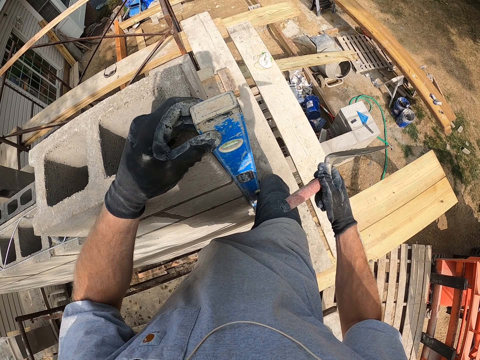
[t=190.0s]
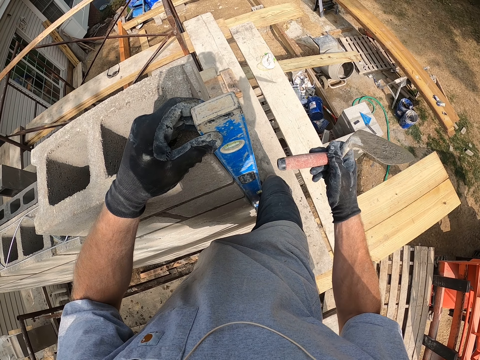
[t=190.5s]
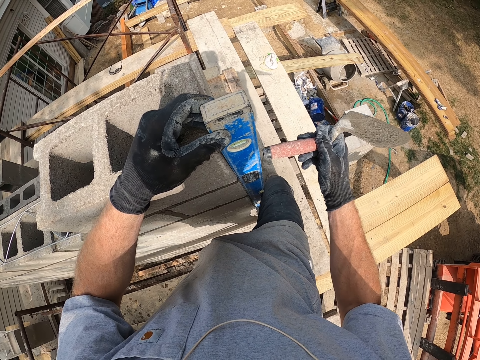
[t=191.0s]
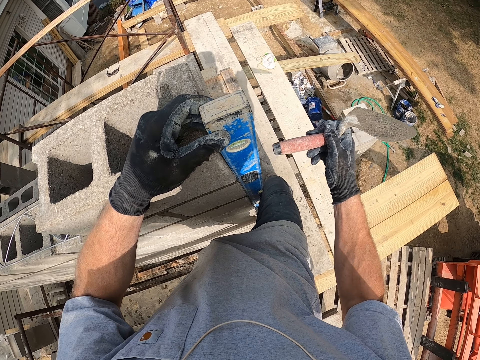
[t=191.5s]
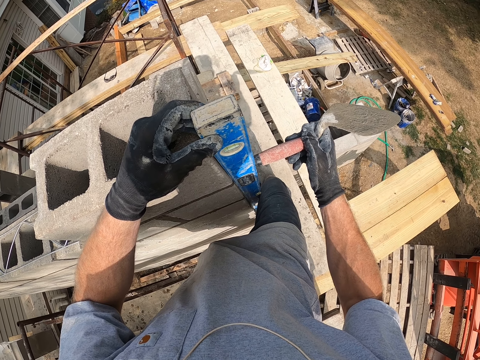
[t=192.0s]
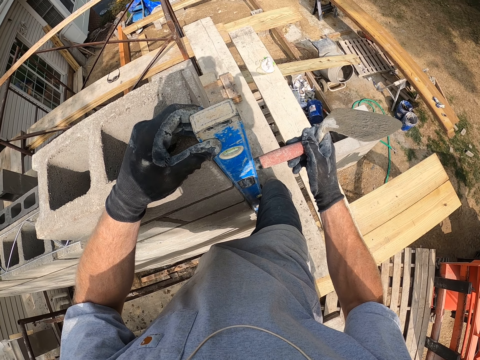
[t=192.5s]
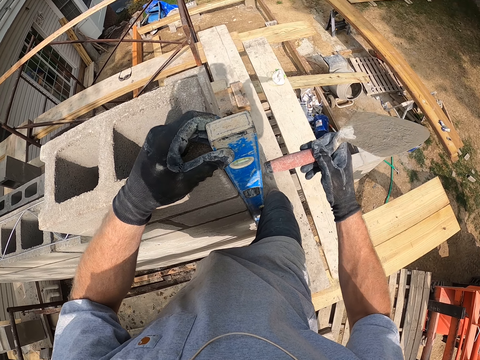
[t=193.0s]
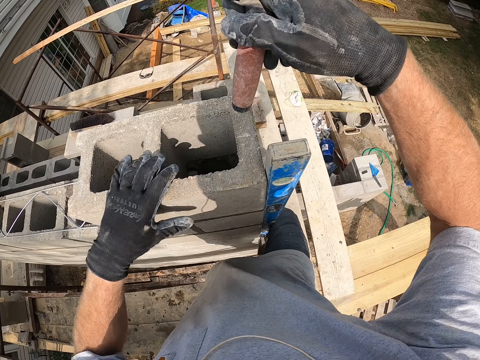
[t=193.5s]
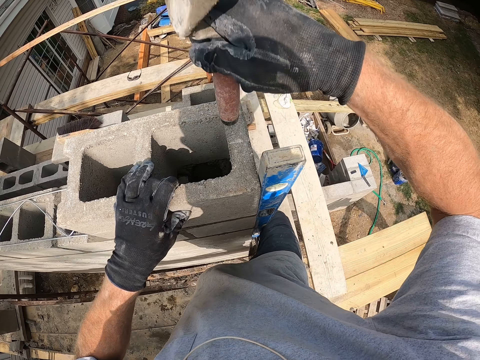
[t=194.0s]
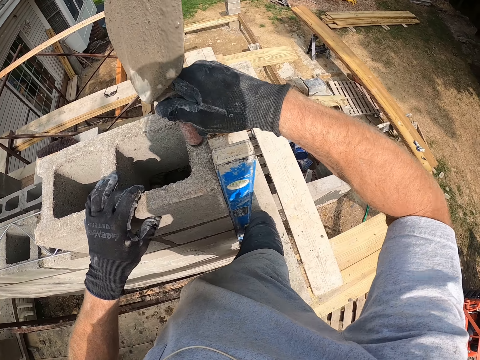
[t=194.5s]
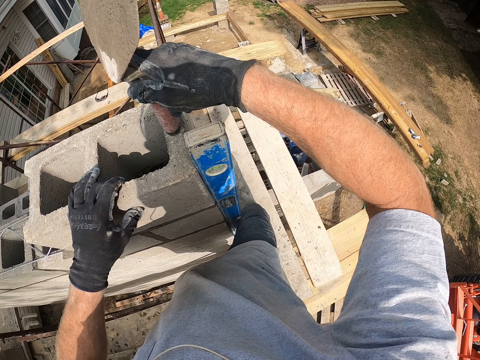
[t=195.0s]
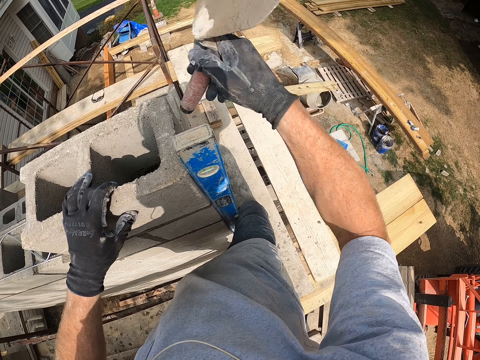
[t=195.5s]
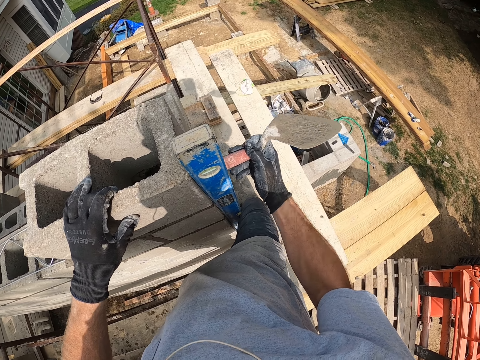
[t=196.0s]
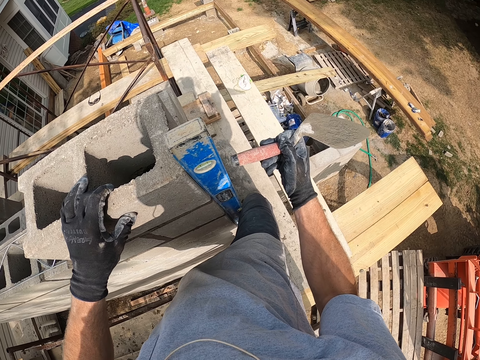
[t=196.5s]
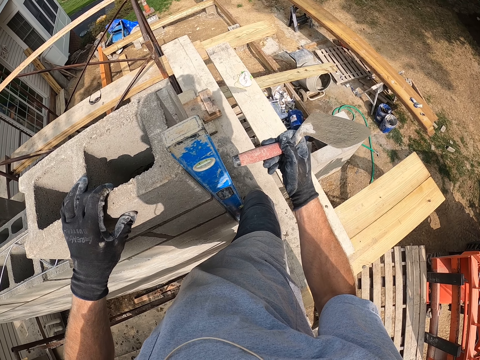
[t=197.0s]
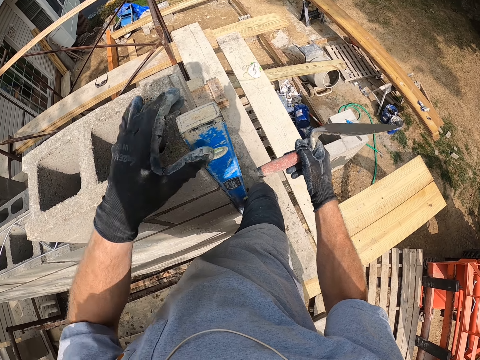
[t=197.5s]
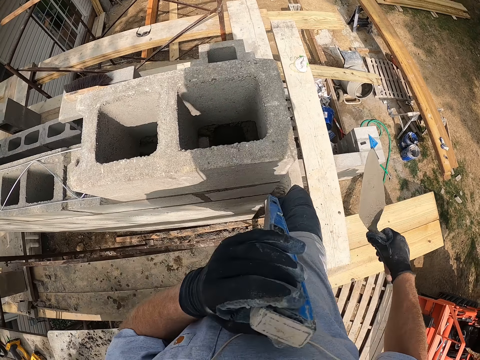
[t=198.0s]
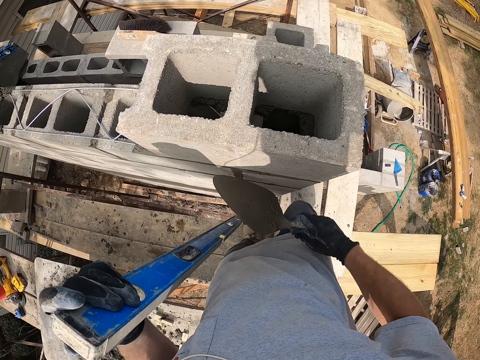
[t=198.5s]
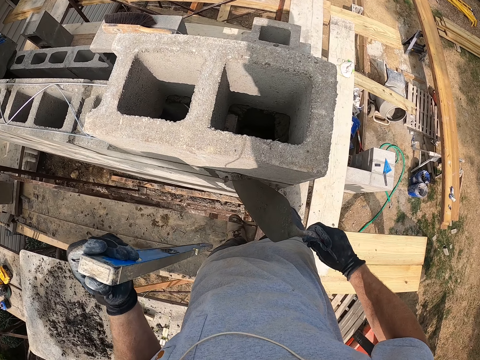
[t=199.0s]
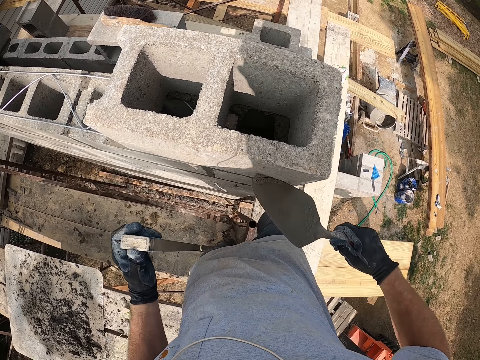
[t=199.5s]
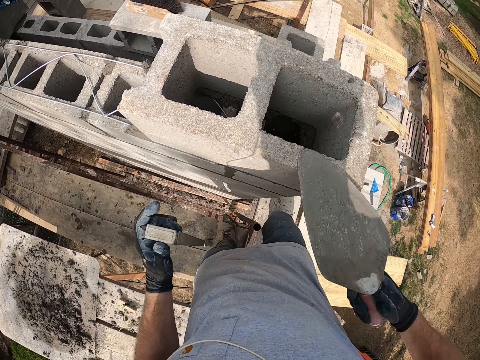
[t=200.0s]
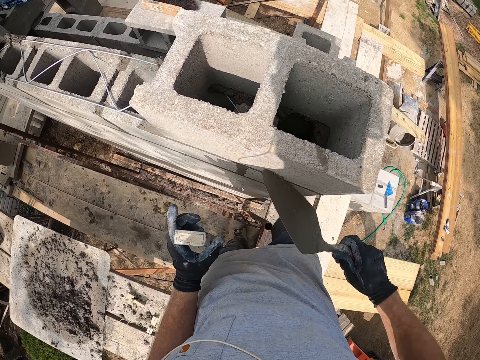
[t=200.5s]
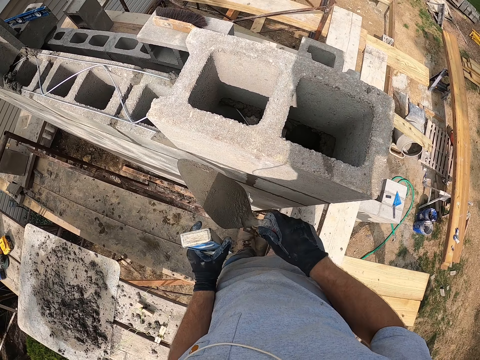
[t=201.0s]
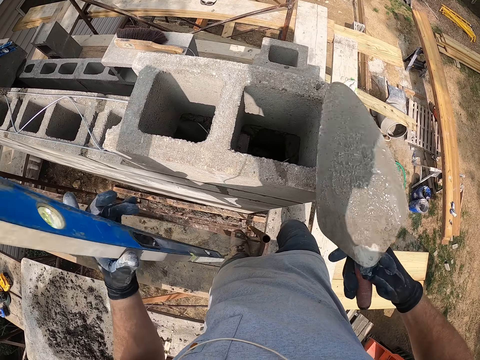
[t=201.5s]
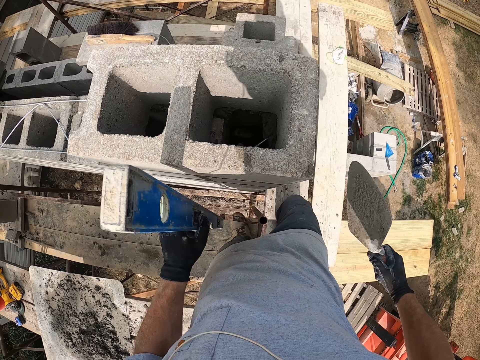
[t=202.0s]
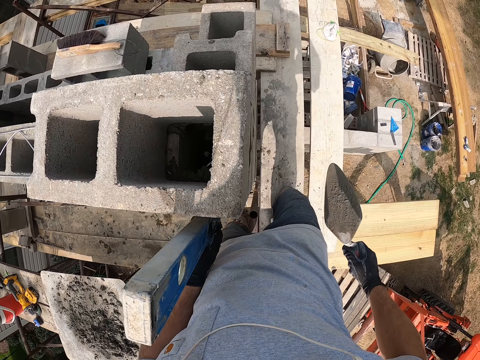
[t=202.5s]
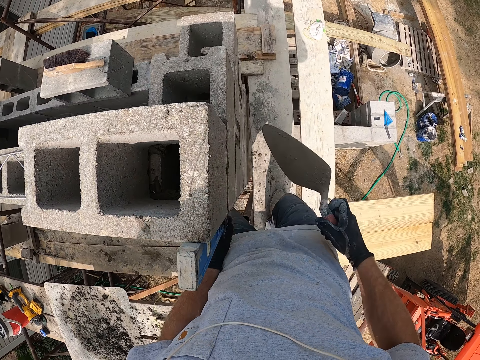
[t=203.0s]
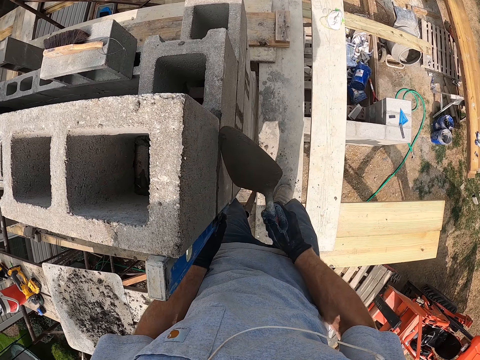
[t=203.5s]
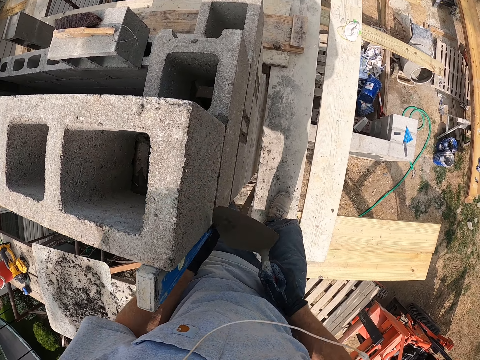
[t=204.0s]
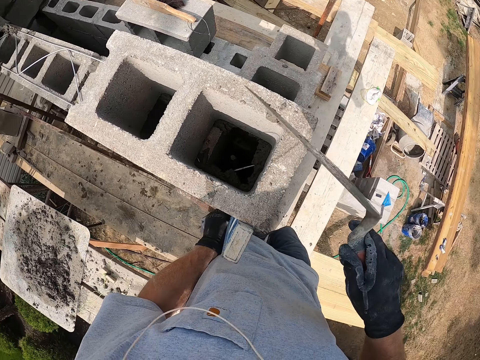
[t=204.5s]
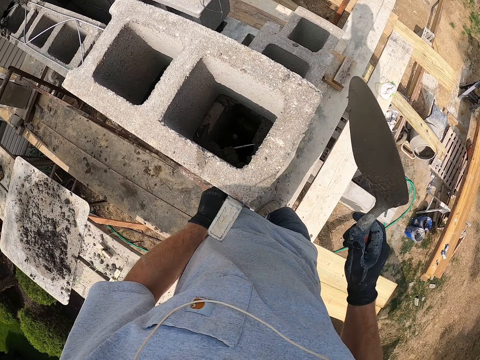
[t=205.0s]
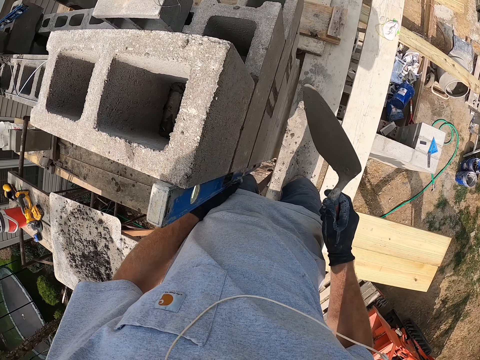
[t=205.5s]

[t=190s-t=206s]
The camera wearer hits the trowel on the top of the straight edge. They hit the brick trowel on a block. They remove the straight edge from the side of the wall. They scrape the mortar from the side of the block with the trowel. They scrape the trowel on the top of the block. They scrape the mortar from the side of the block with the trowel. They smoothen the cement on the bricks. They scrape the trowel on the top of the block. They place the straight edge on the side of the wall. They scrape the mortar from the side of the block with the trowel.

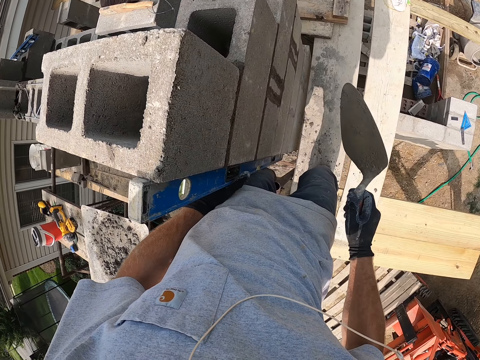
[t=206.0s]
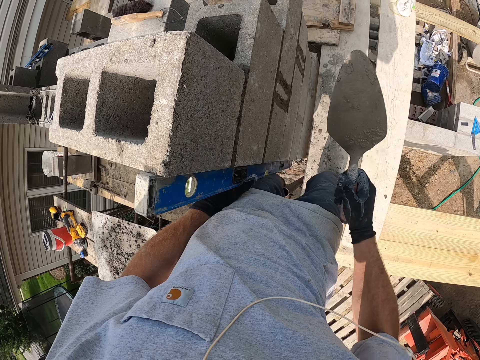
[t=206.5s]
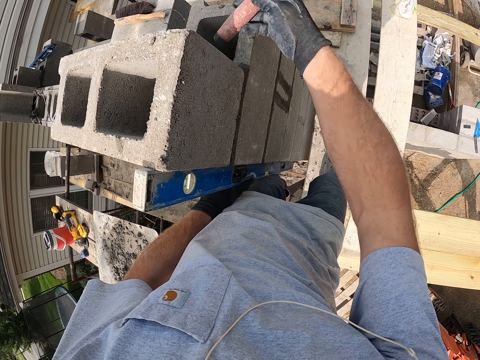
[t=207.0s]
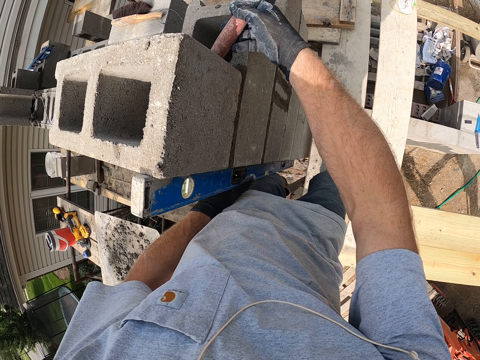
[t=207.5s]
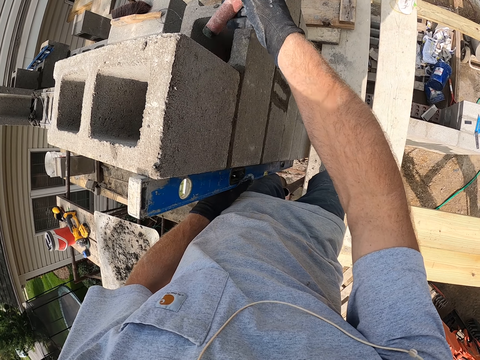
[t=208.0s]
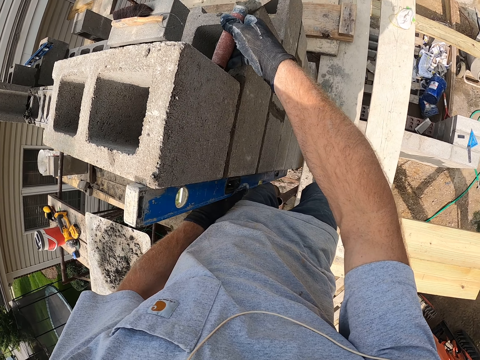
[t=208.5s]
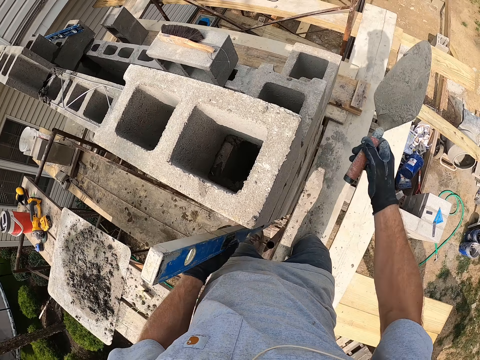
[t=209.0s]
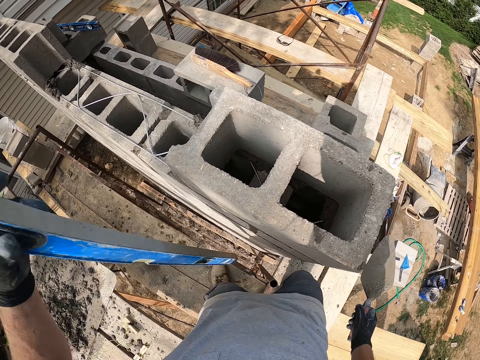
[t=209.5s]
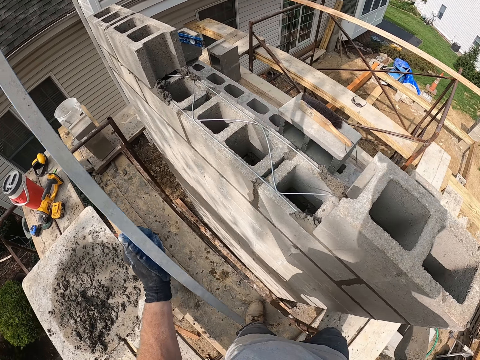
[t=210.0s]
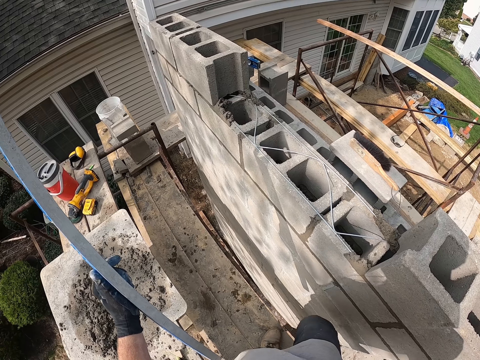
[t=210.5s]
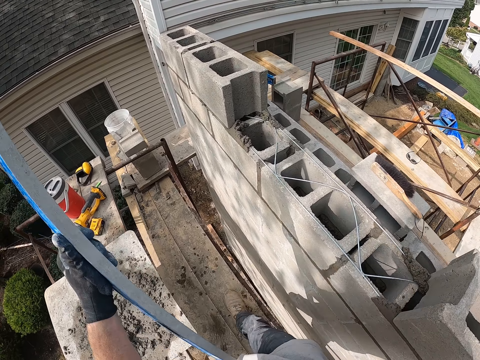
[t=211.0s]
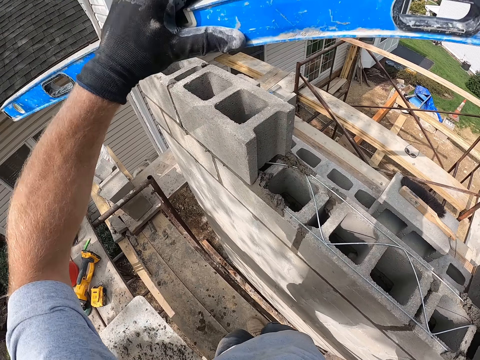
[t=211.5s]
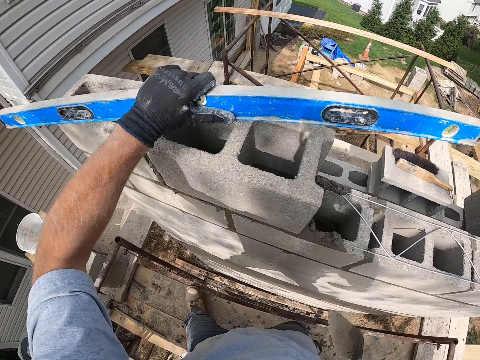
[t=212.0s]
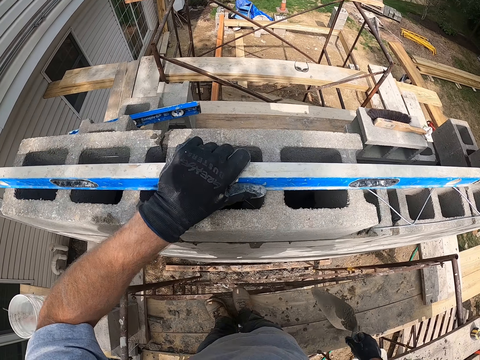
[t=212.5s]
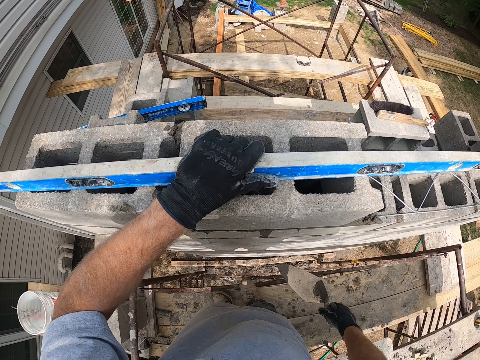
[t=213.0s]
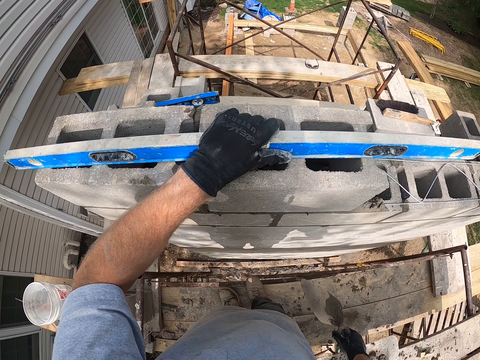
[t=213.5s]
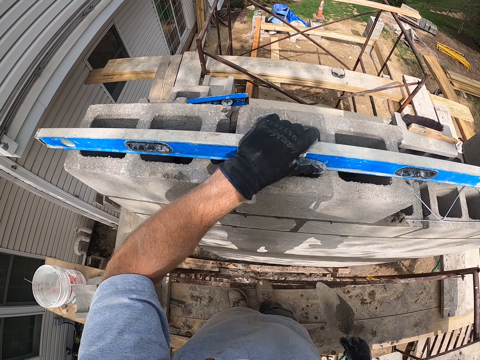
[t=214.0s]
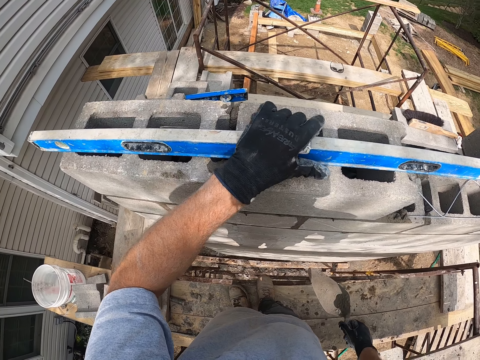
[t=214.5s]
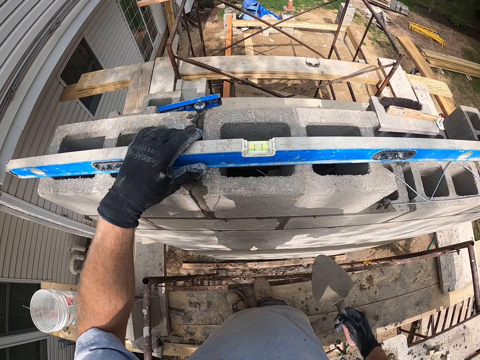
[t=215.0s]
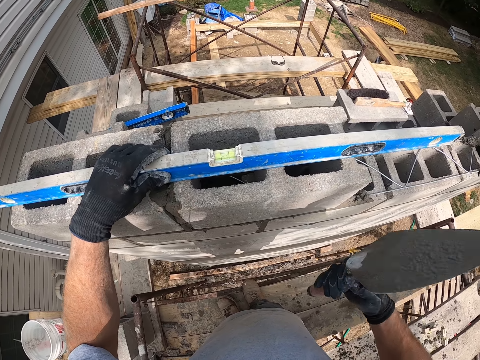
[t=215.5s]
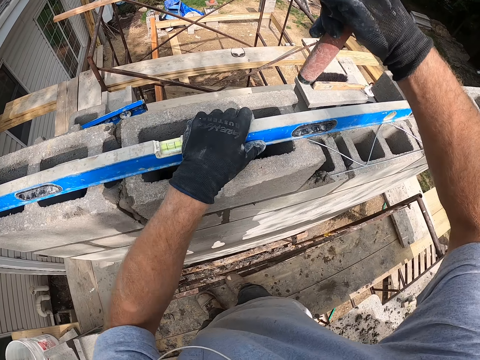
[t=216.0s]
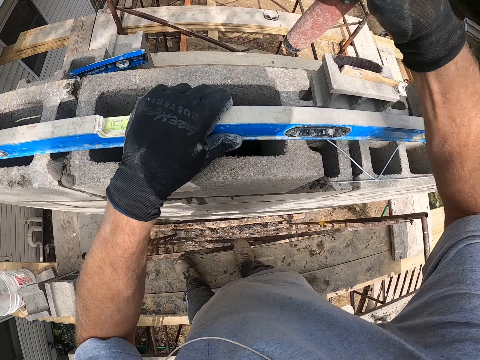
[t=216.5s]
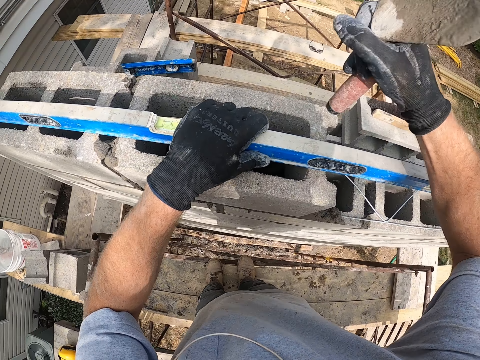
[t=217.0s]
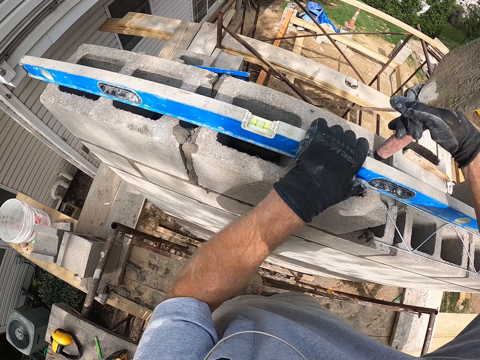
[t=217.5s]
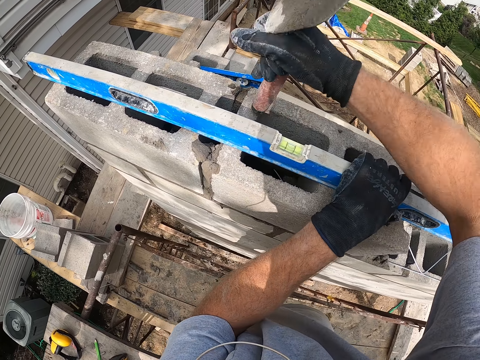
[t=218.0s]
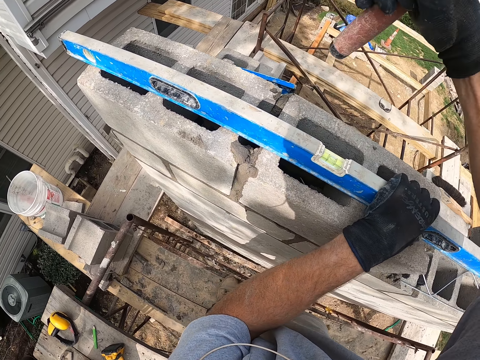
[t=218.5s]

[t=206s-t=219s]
The camera wearer holds the side of the blocks with the trowel. They place the straight edge on top of another block. They hit the top of the block with the brick trowel.
